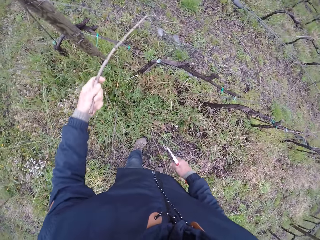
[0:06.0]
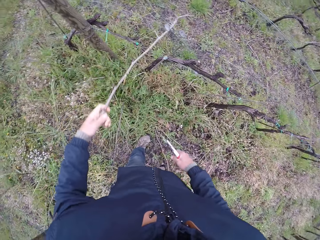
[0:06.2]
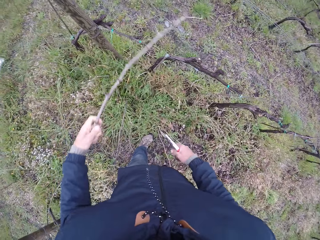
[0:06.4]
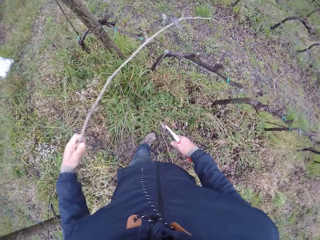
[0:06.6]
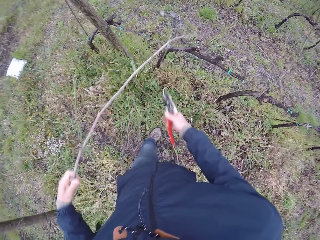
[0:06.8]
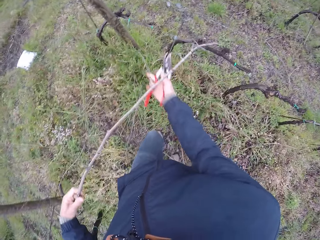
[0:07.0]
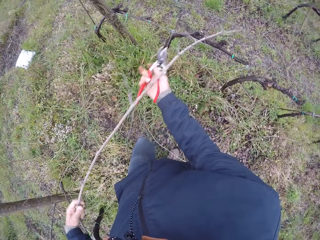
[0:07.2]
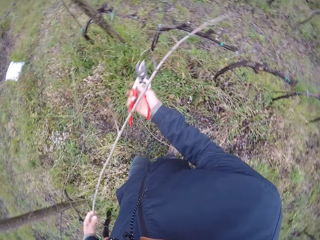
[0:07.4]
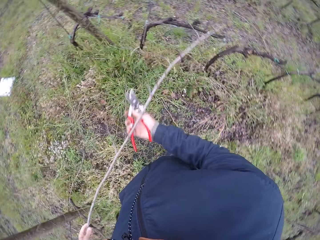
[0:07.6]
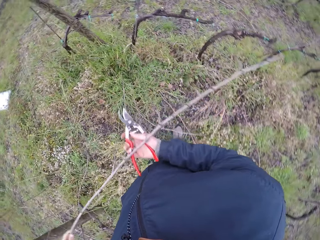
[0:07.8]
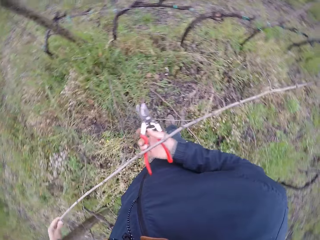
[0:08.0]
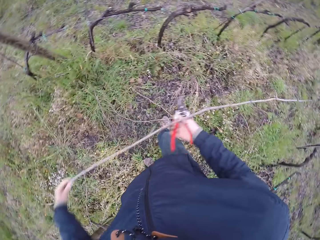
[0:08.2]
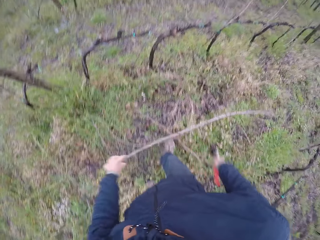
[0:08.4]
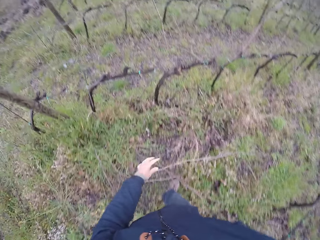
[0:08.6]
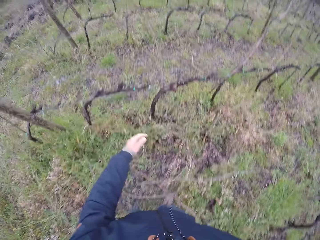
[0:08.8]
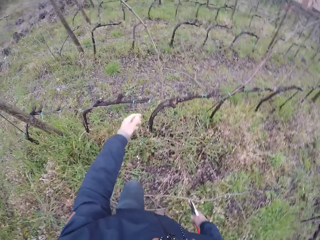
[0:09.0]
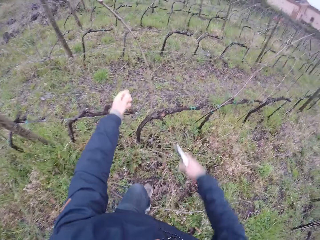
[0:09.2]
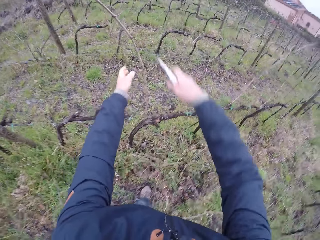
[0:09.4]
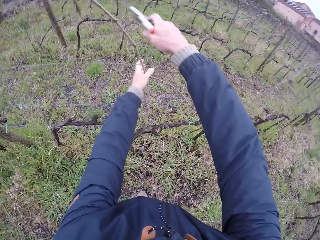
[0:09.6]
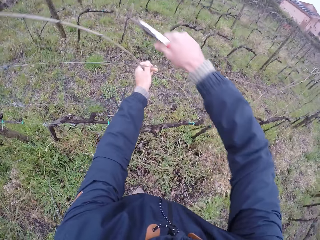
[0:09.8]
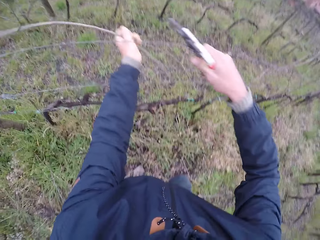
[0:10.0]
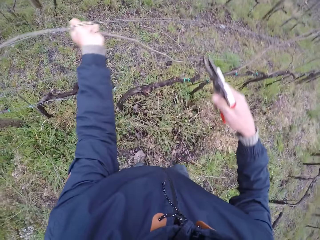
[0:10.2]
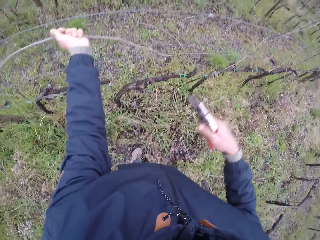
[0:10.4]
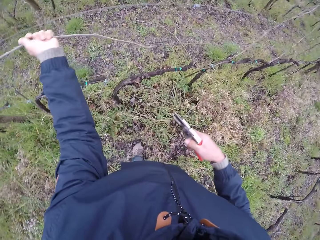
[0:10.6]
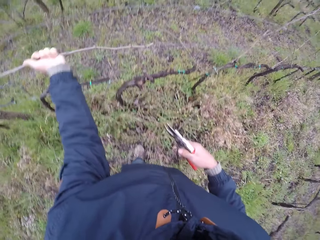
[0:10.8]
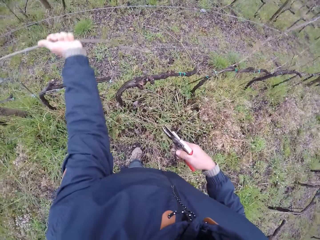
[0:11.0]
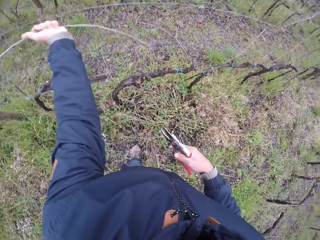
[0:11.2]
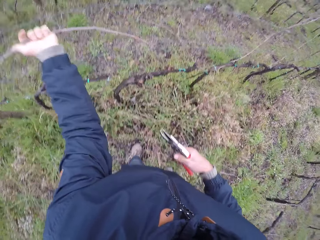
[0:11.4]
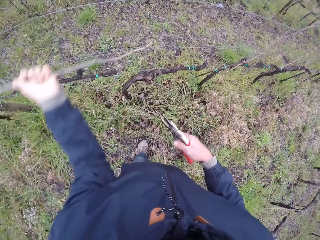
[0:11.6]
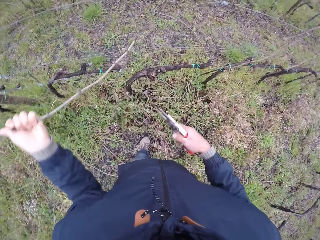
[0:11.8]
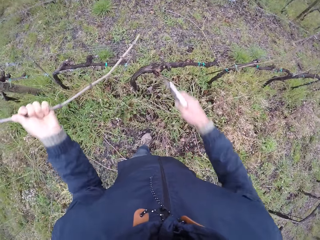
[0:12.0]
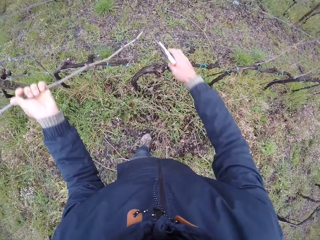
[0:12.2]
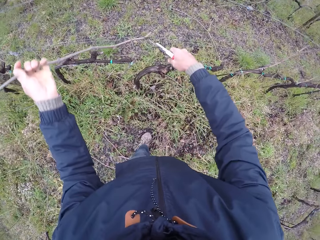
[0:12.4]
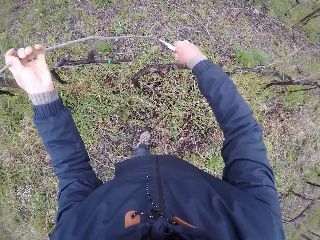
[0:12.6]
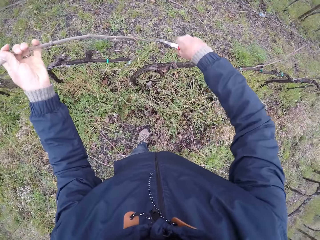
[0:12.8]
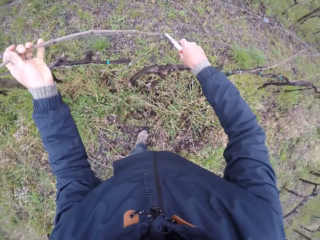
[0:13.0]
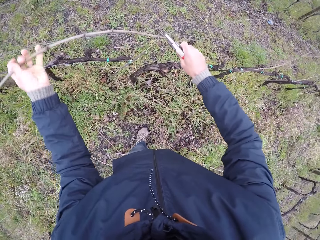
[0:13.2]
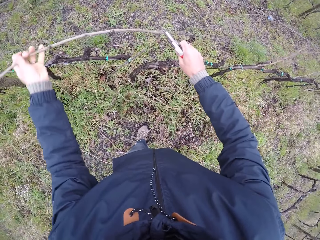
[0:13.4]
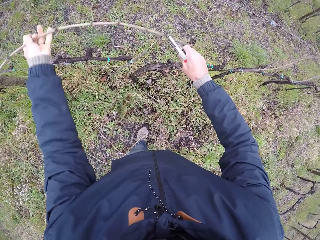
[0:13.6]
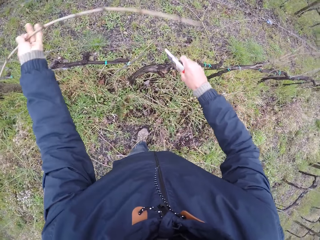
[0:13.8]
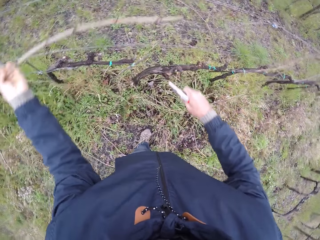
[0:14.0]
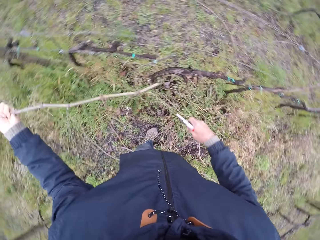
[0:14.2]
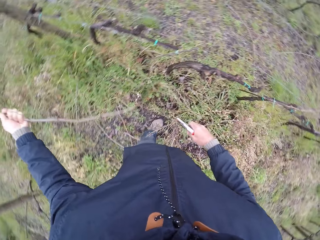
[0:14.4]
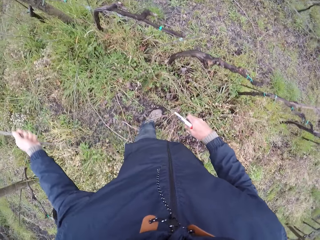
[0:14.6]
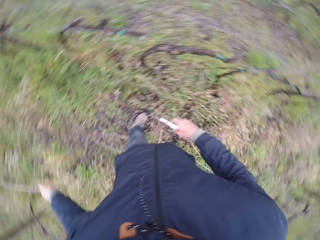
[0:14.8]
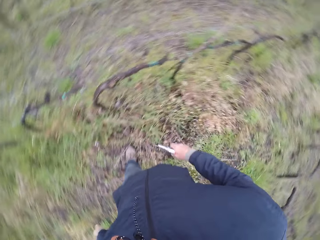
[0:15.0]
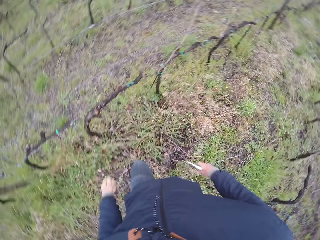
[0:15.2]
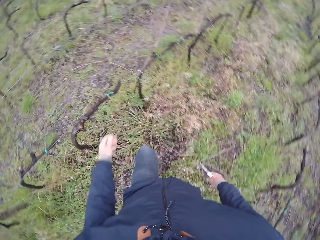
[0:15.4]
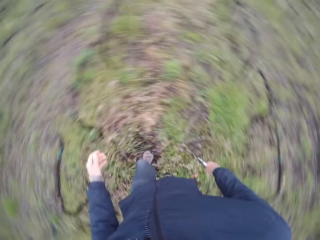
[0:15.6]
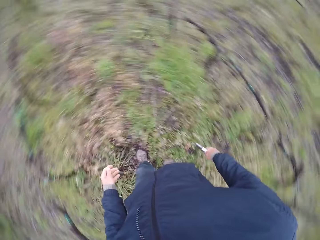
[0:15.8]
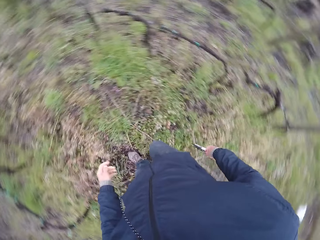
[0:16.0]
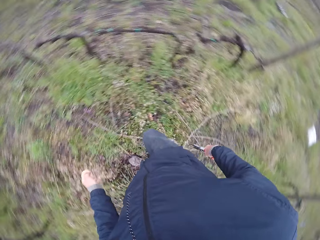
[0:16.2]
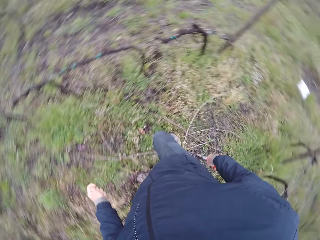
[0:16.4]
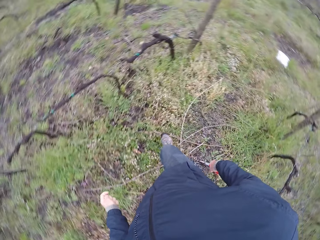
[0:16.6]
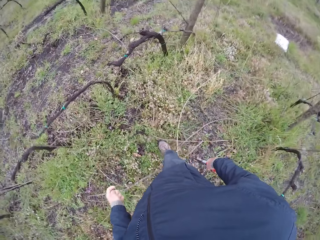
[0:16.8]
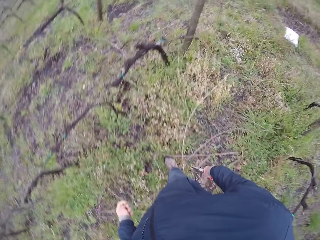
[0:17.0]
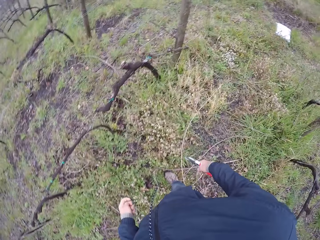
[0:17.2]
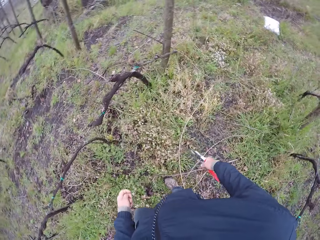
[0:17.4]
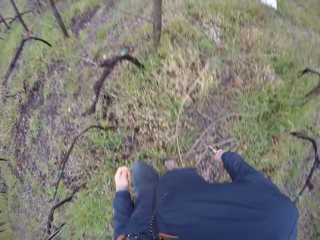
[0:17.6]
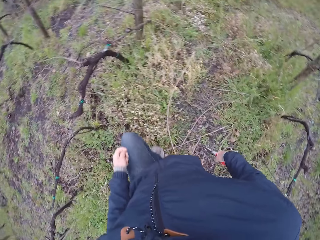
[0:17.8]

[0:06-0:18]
The camera wearer takes the wood. He holds the wood. He drops the twig on the ground with both hands. He pulls out a twig on the wire mesh with his left hand. He holds the wood. He holds the wire with pliers. He cuts the twig with the garden shear in his right hand. He removes the wood from the wire. He drops the twig on the ground with his left hand.

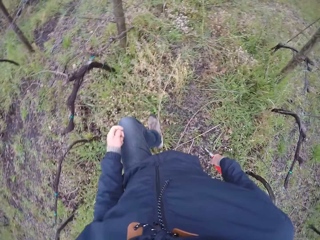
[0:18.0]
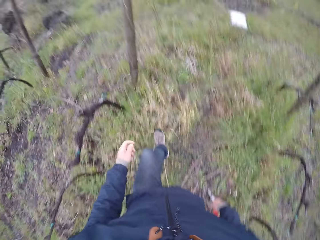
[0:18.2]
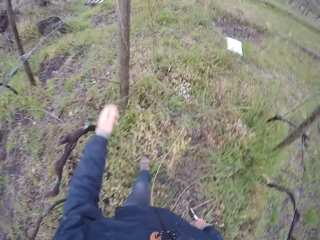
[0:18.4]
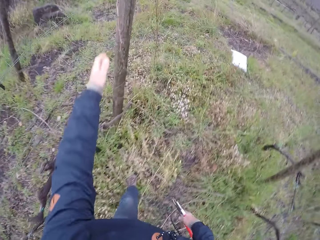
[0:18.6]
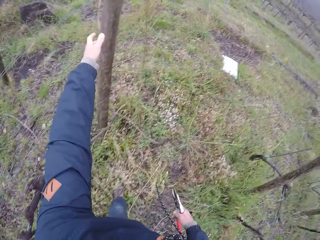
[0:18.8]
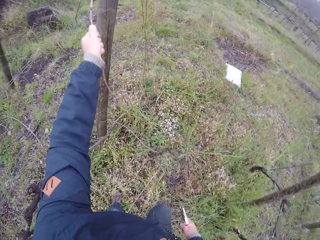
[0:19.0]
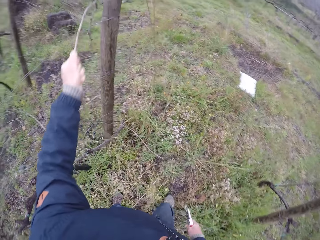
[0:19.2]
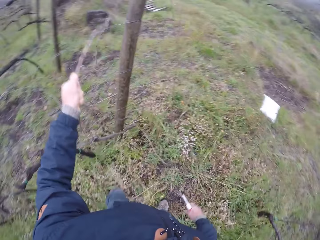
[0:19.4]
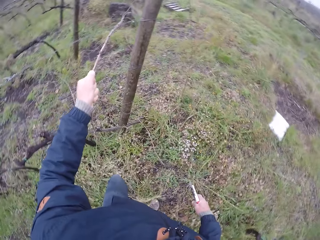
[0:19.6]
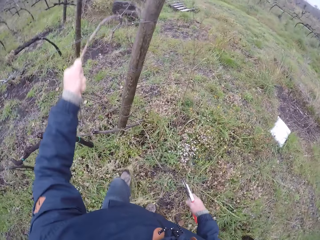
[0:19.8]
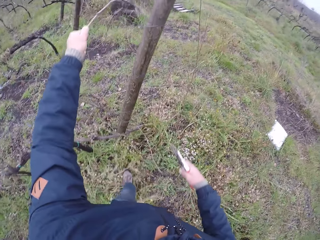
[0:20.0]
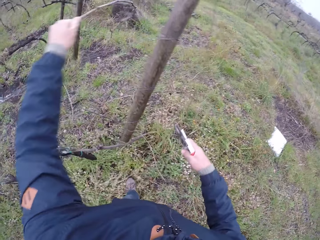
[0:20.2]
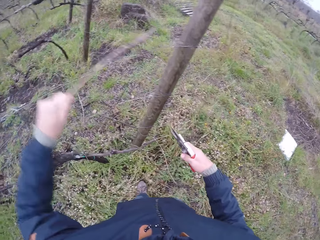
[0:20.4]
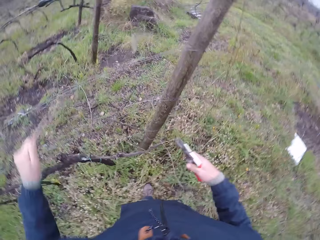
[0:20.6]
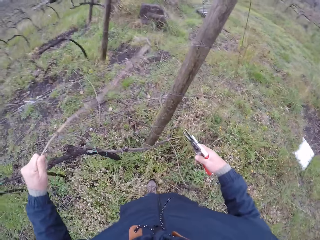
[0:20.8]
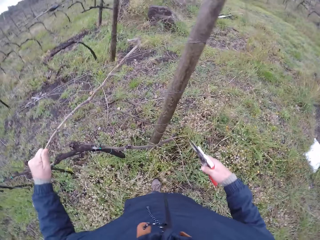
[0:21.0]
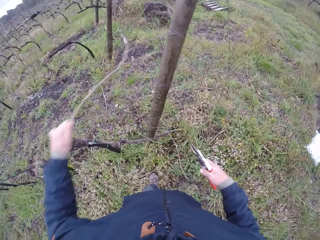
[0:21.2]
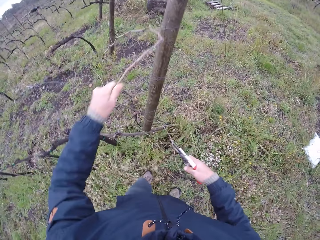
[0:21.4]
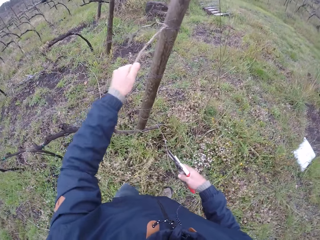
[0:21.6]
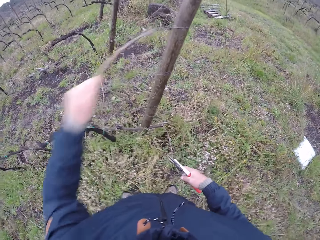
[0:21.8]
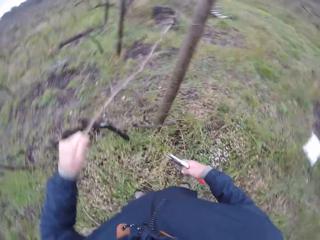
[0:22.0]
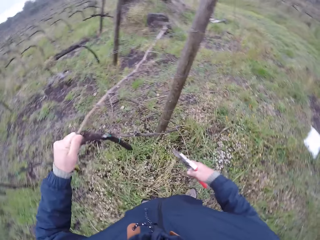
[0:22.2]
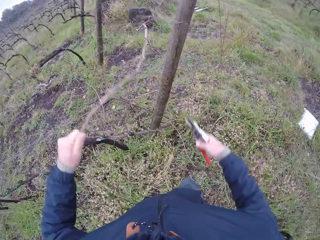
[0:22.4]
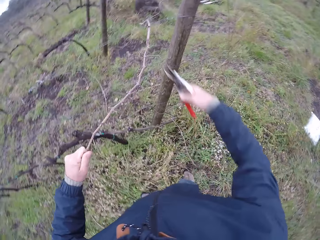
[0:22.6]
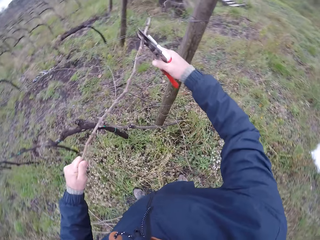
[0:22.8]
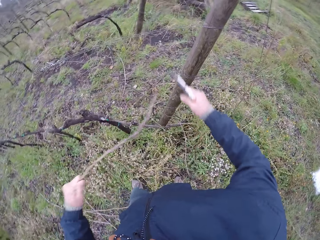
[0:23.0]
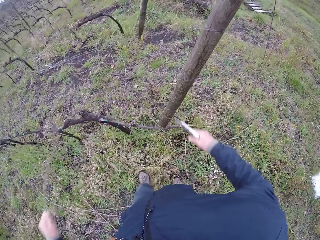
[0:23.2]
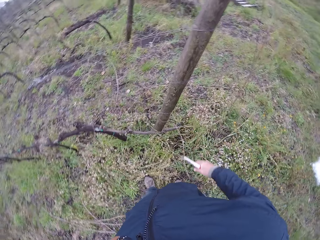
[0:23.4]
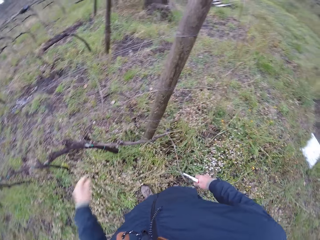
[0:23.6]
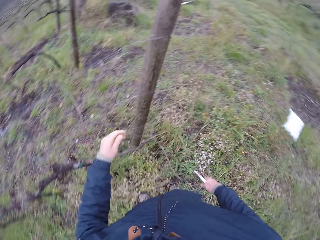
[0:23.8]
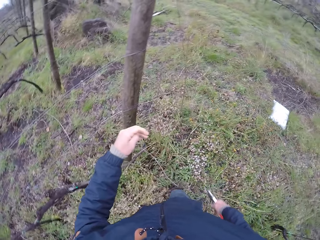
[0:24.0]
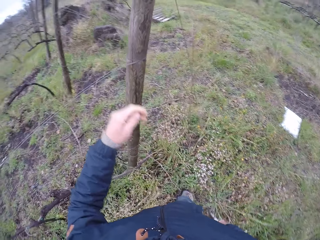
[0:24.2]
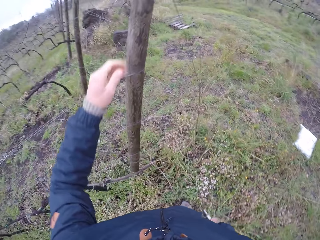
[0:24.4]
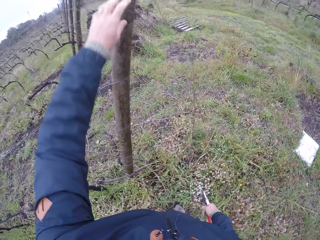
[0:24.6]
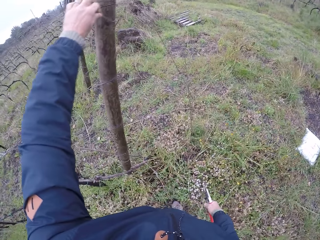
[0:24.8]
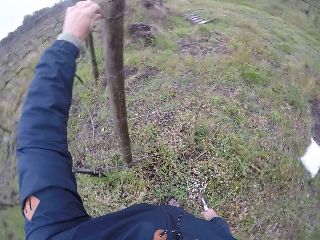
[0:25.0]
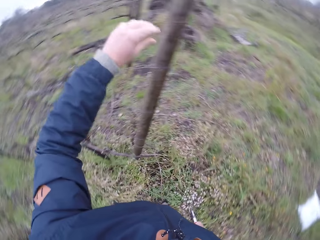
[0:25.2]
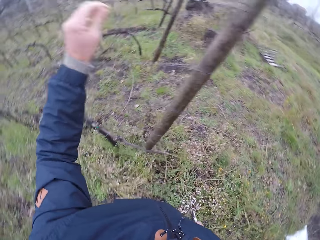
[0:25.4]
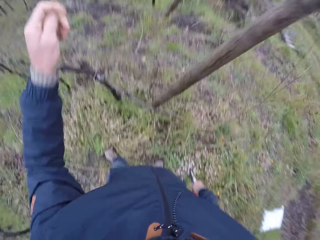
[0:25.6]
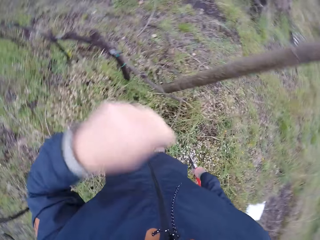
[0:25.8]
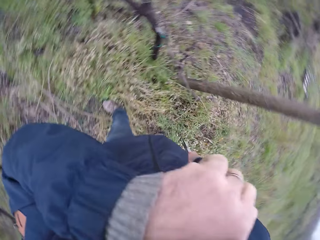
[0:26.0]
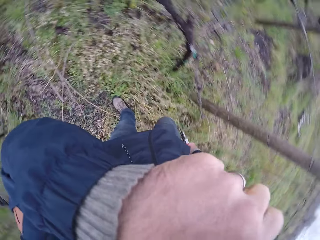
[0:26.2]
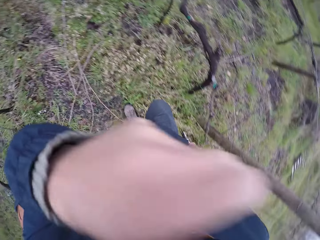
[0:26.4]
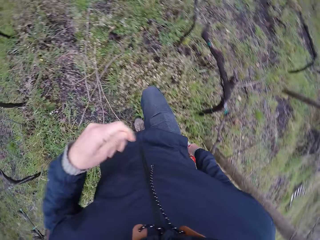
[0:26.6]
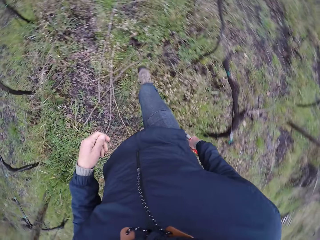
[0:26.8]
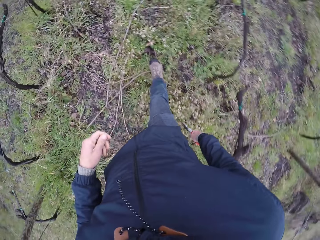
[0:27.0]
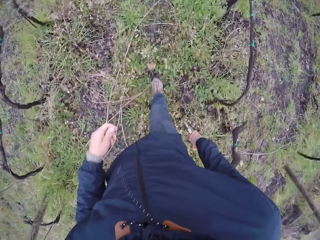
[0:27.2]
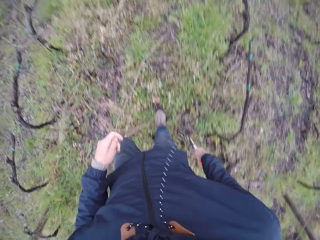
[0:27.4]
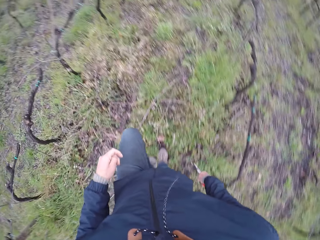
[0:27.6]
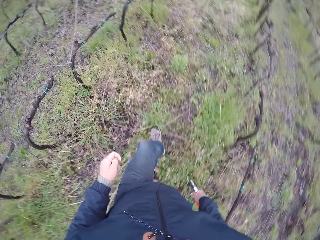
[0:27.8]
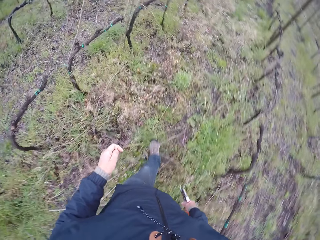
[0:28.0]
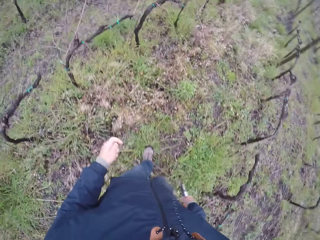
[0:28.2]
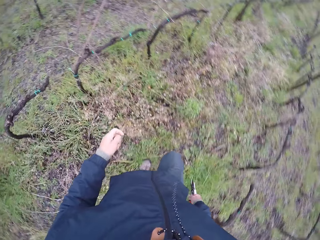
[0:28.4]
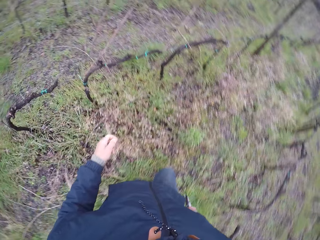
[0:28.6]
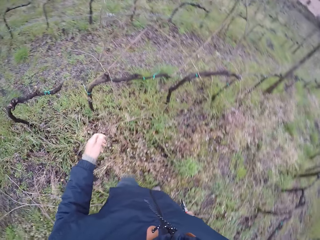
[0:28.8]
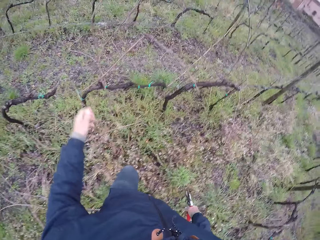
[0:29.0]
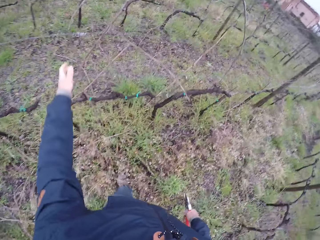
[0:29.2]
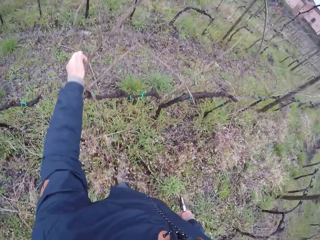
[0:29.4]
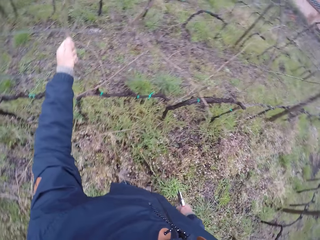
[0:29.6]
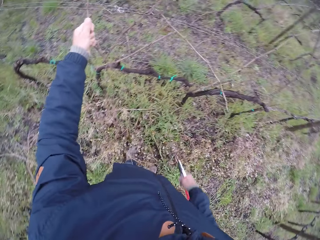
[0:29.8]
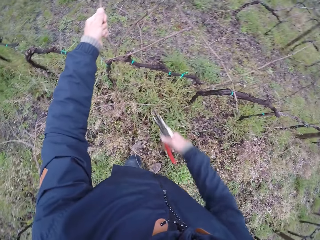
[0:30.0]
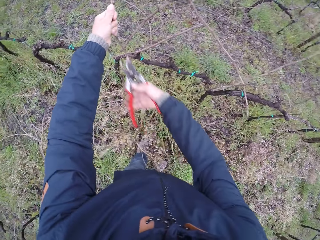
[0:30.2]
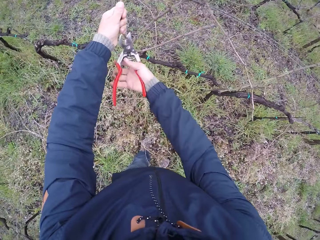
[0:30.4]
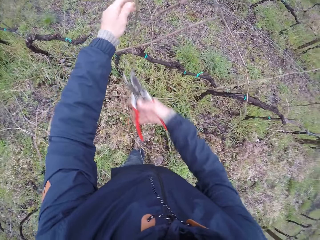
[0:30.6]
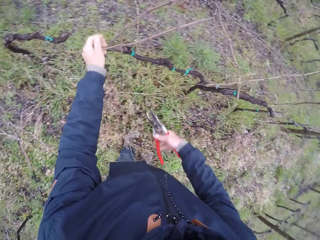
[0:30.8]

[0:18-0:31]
The camera wearer pulls out a twig on the wire mesh with his left hand. He cuts the twig with the garden shear in his right hand. He drops the twig on the ground with his left hand. He pulls out a twig on the wire mesh with his left hand. He touches his face with his left hand. He wipes the face. He pulls out a twig on the wire mesh with his left hand. He holds the wood.
